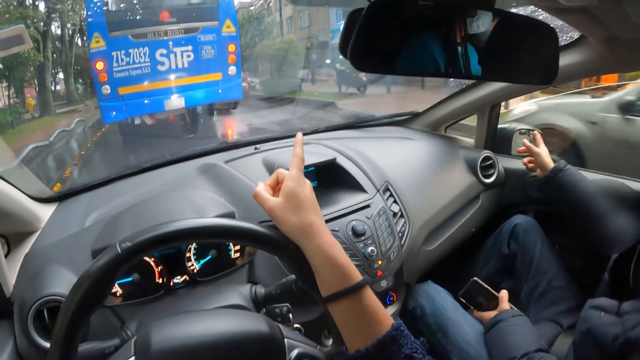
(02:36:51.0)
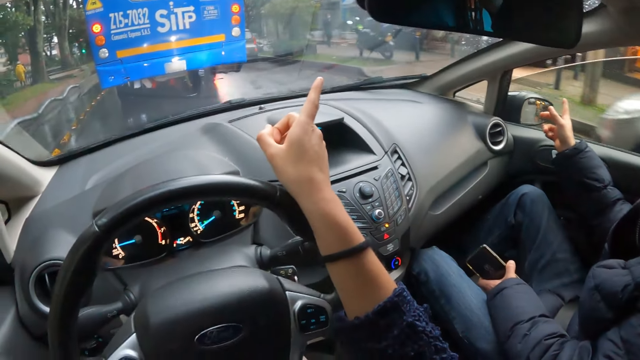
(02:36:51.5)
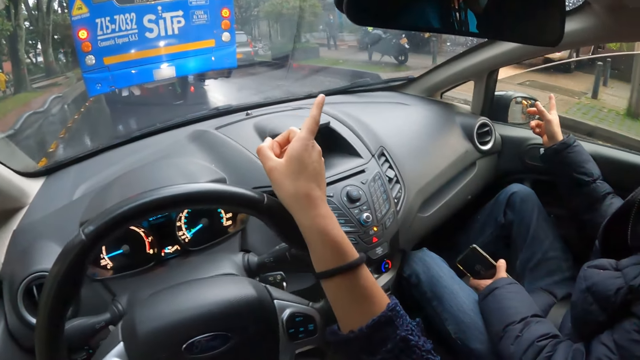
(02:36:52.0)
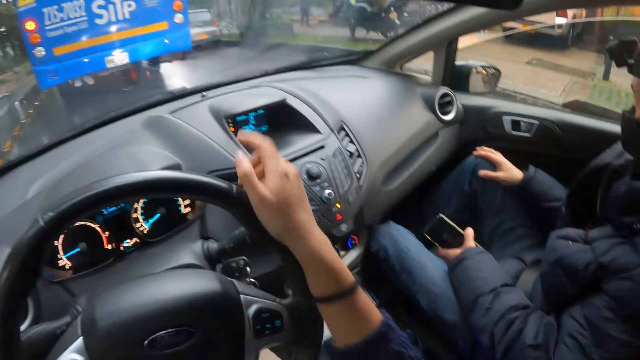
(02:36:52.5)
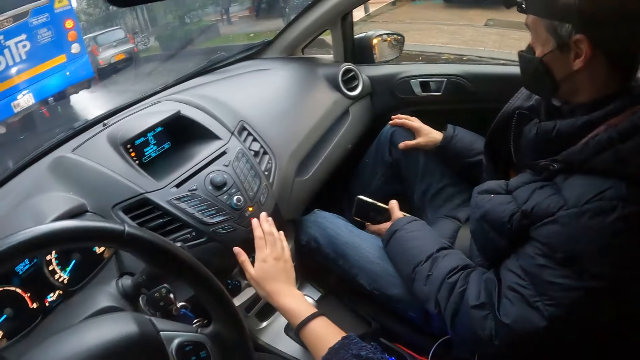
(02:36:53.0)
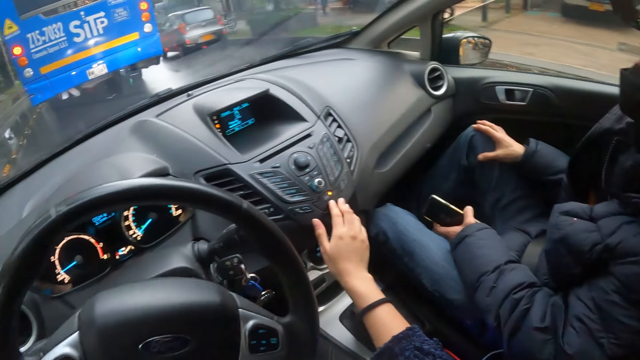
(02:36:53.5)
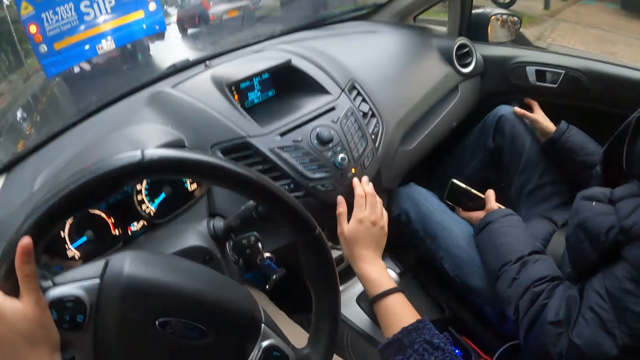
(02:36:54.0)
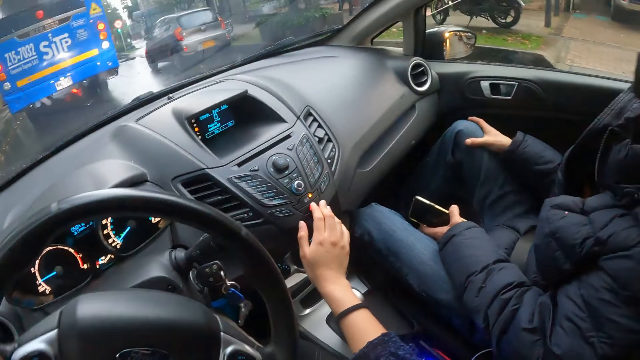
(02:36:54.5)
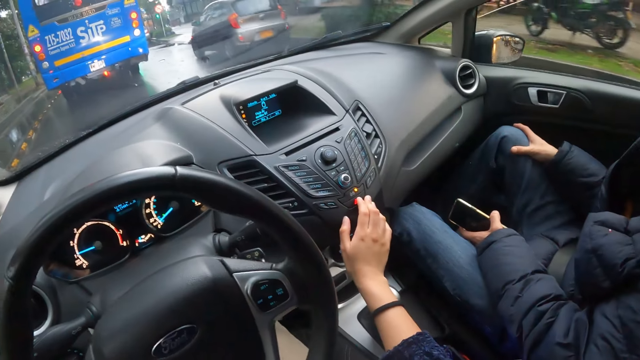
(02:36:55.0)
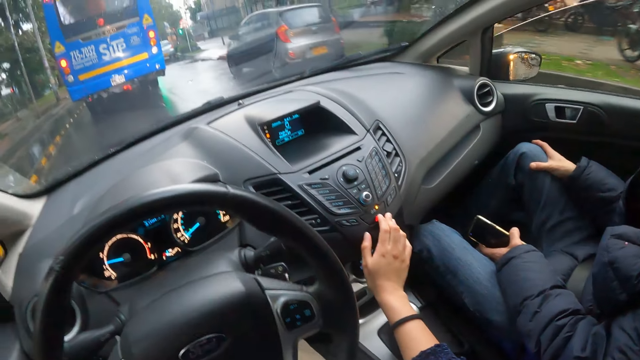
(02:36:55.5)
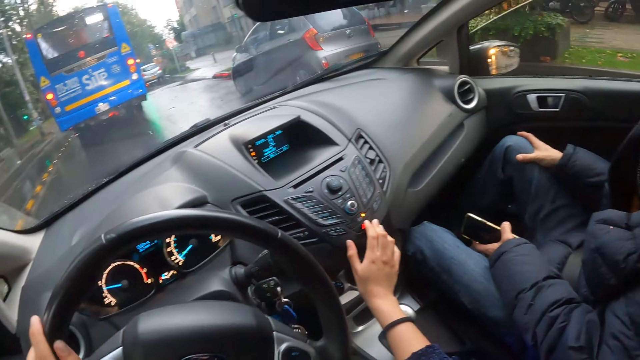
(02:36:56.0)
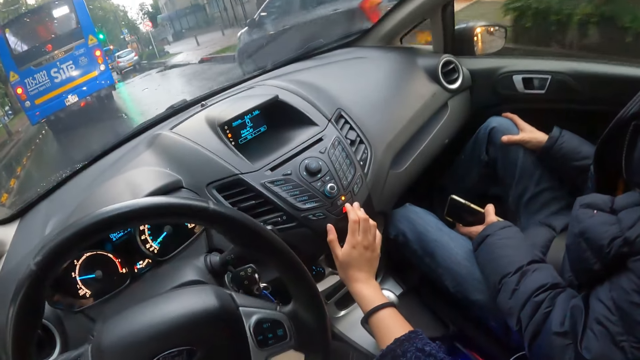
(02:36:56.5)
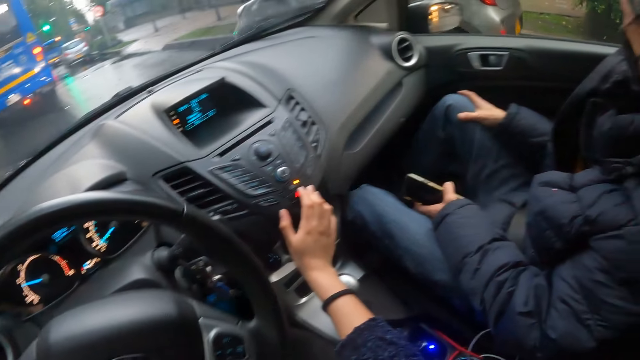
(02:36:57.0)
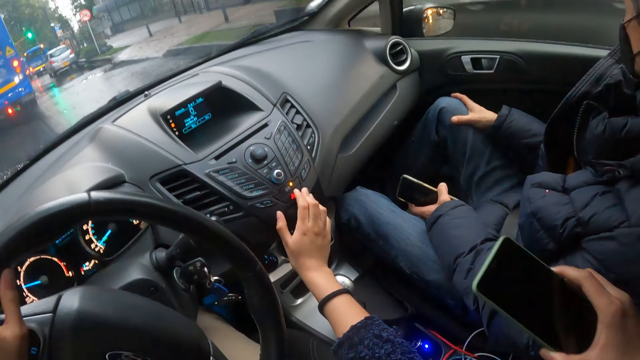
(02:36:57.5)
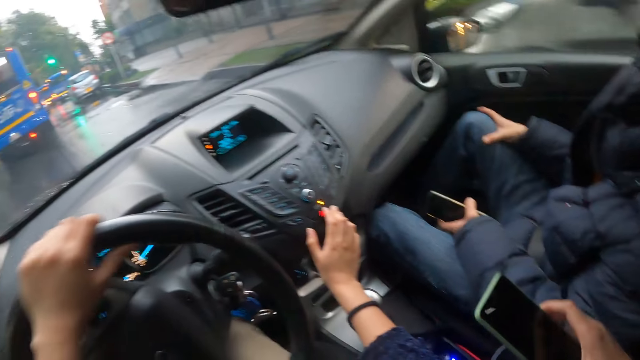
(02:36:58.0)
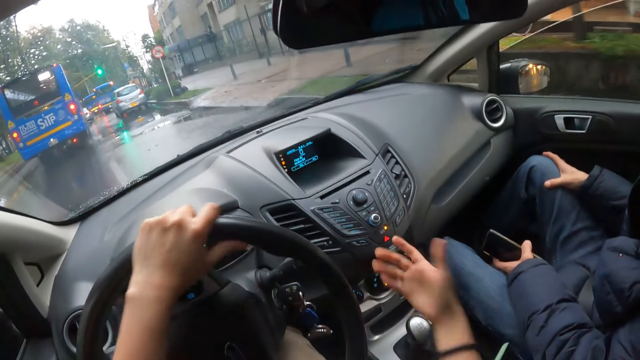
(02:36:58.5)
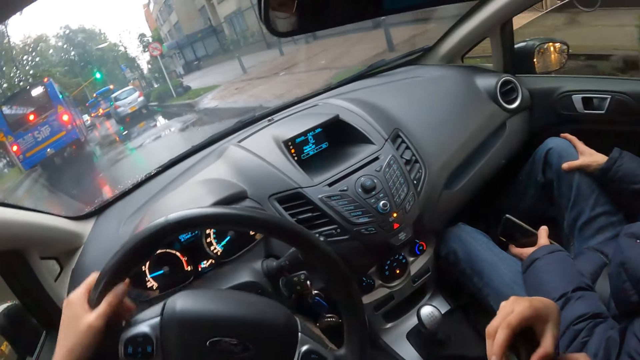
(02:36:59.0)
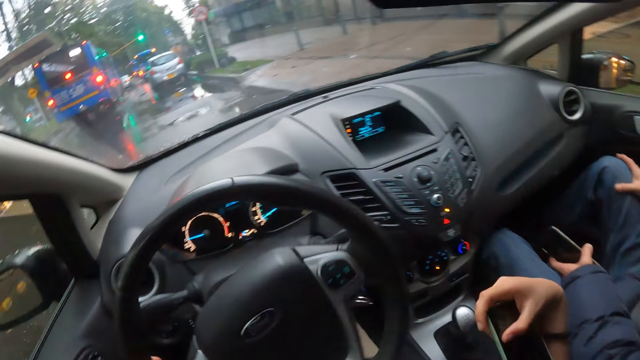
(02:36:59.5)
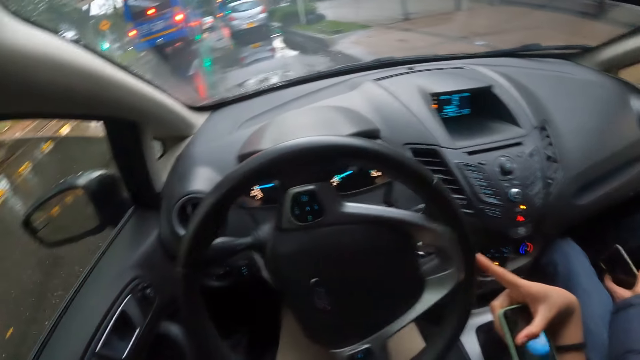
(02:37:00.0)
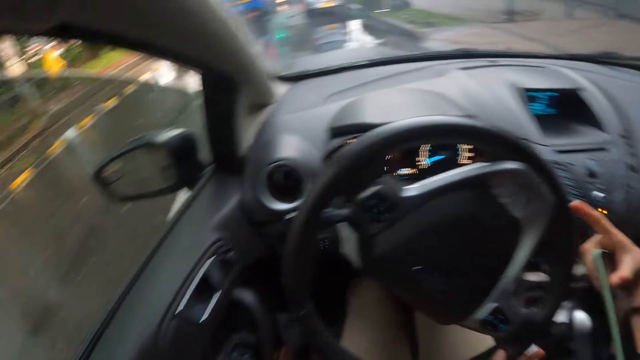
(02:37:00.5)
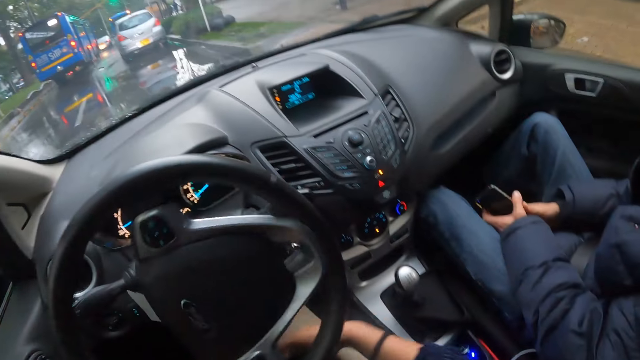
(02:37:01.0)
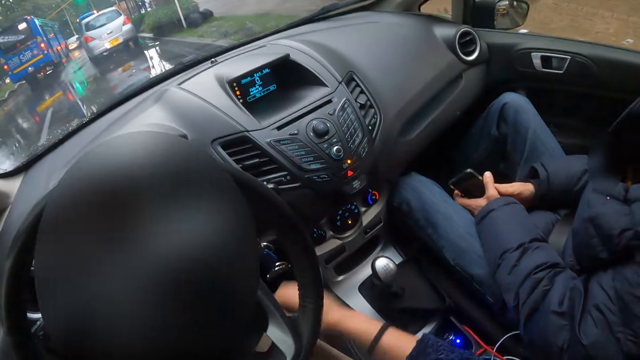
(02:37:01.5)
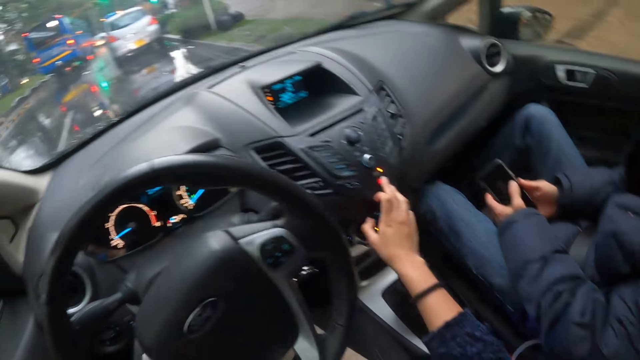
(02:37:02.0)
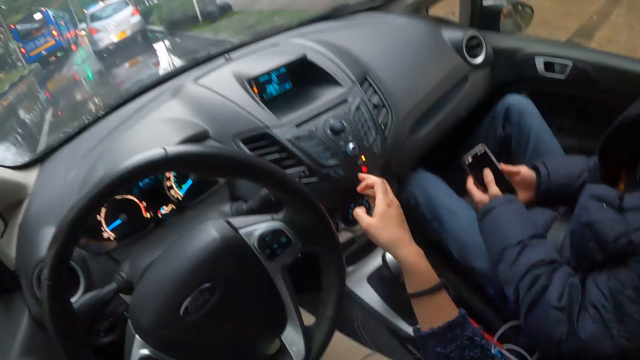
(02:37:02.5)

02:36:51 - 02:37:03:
A man places his right hand on his right knee. The camera wearer removes his right hand from the steering wheel of the car. He places his right hand on a button control of the car. He controls the steering wheel and presses a button on the dashboard. He collects the phone from another man with his right hand. He controls the steering wheel. He holds the mobile phone and controls the steering wheel. The first man holds the phone with both hands. The camera wearer places the phone in his right hand on his lap. He controls the steering wheel. He places his right hand on the button control of the car. He presses the button on the dashboard and controls the steering wheel.

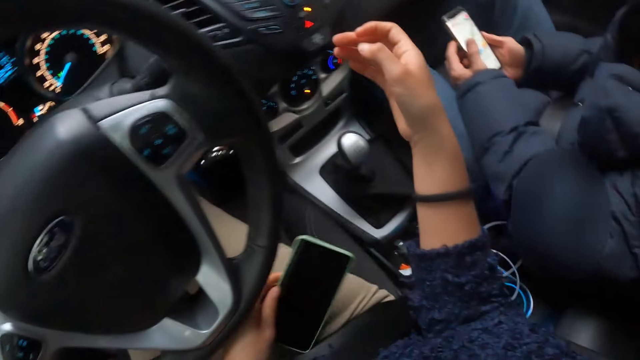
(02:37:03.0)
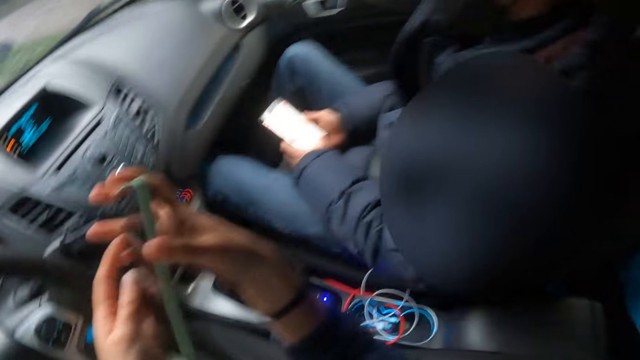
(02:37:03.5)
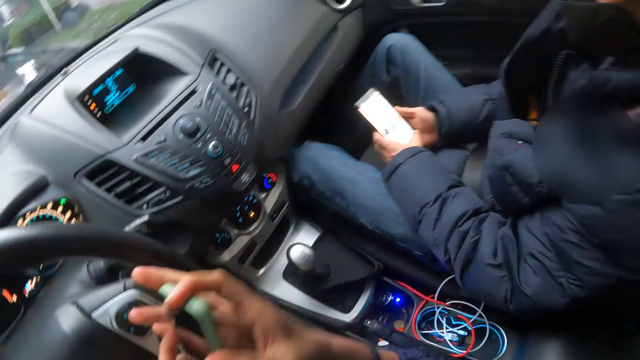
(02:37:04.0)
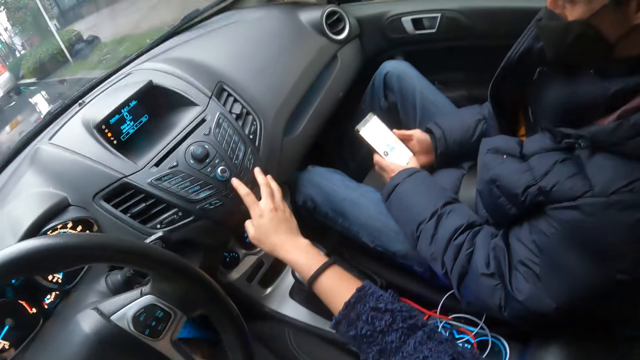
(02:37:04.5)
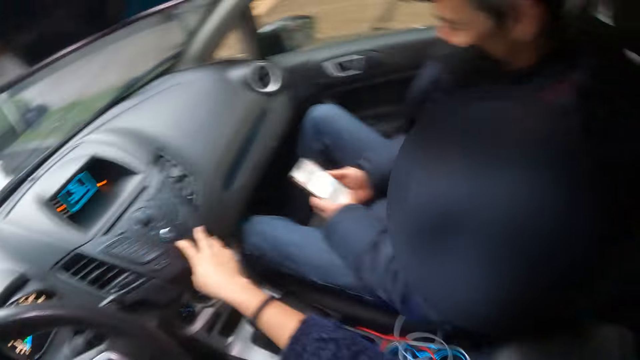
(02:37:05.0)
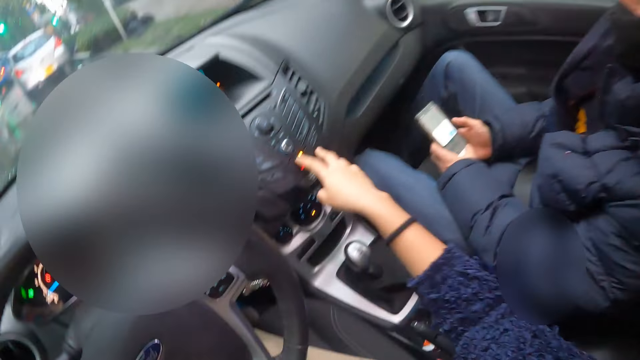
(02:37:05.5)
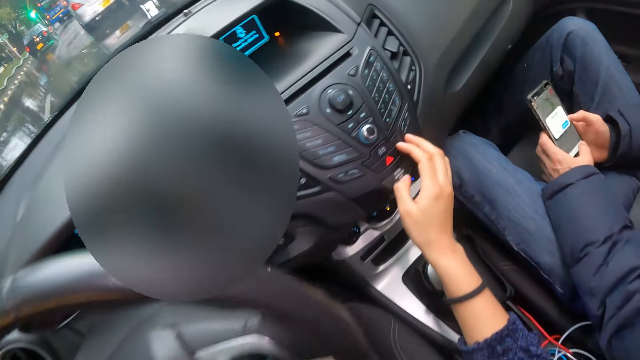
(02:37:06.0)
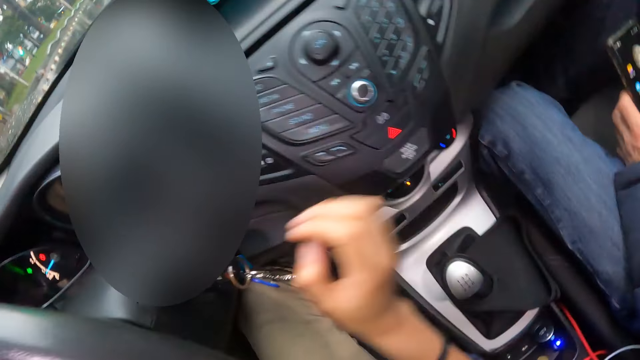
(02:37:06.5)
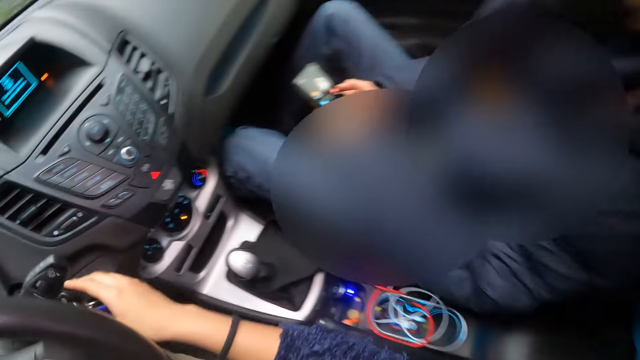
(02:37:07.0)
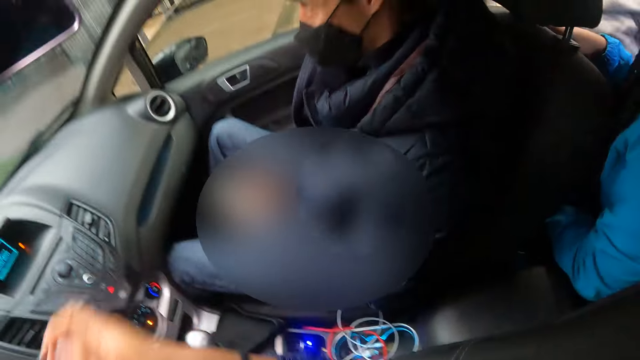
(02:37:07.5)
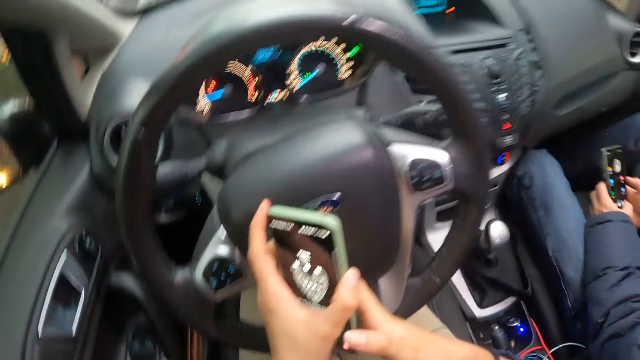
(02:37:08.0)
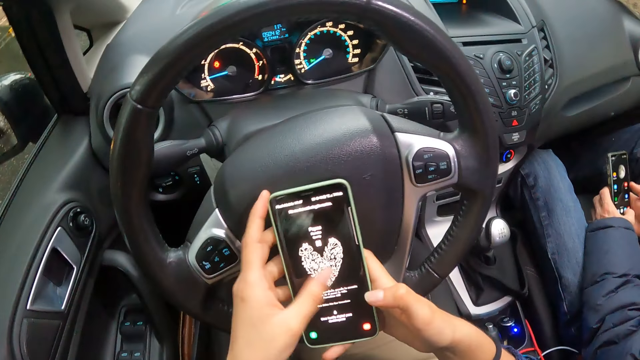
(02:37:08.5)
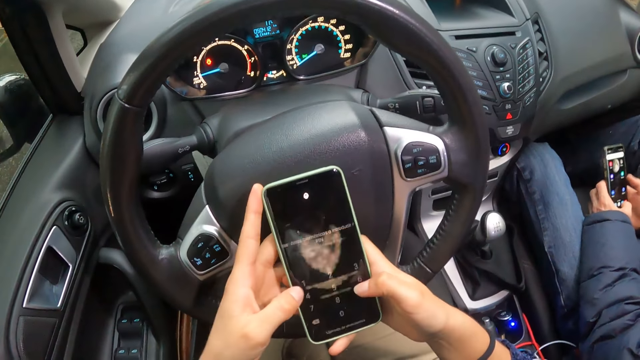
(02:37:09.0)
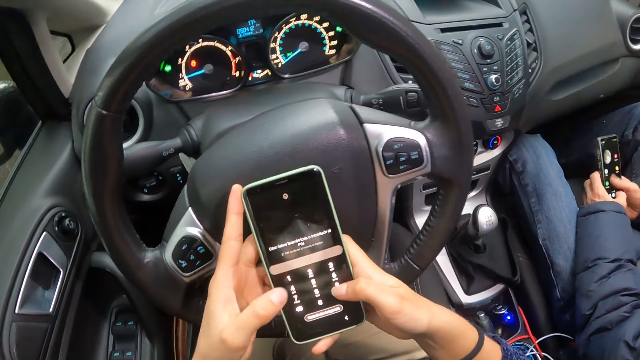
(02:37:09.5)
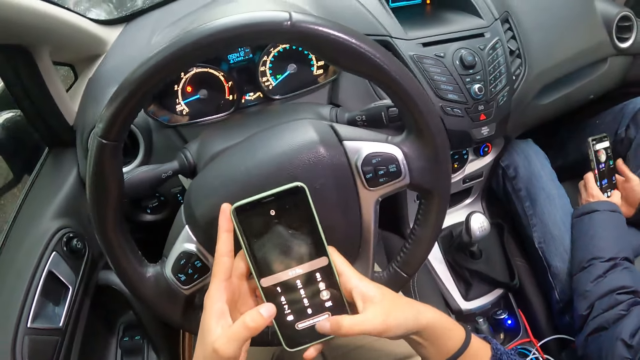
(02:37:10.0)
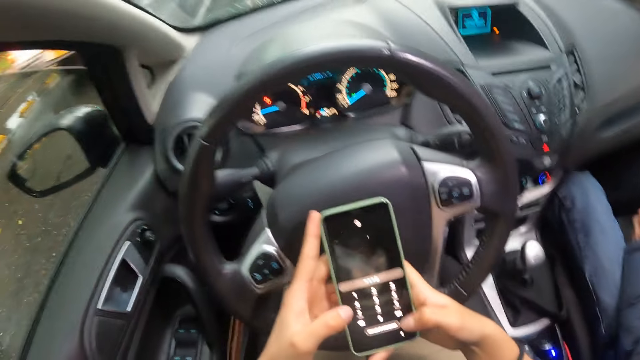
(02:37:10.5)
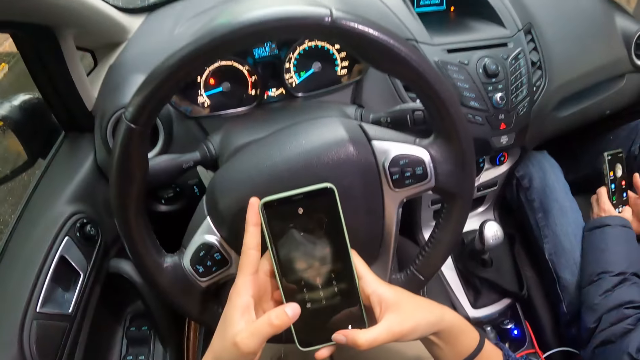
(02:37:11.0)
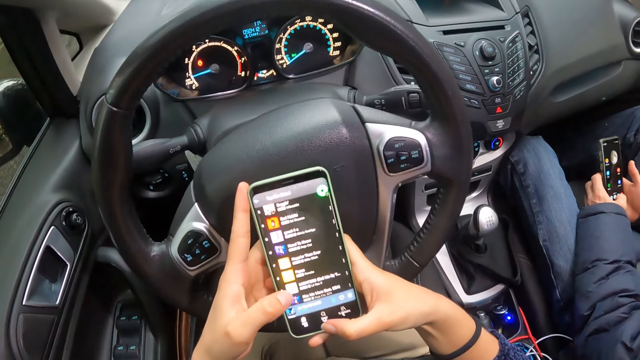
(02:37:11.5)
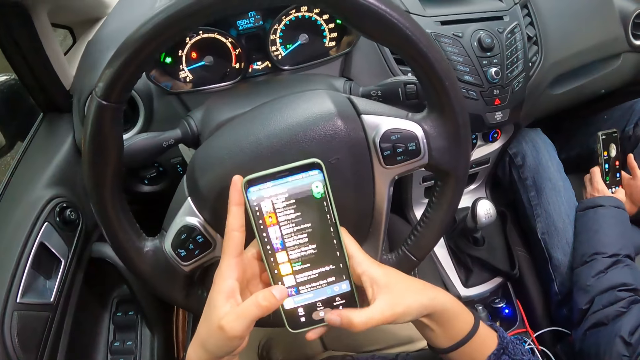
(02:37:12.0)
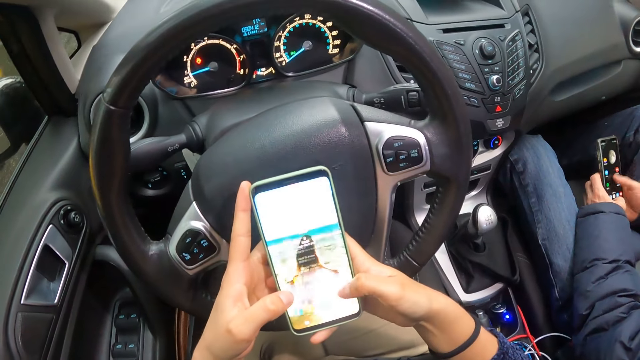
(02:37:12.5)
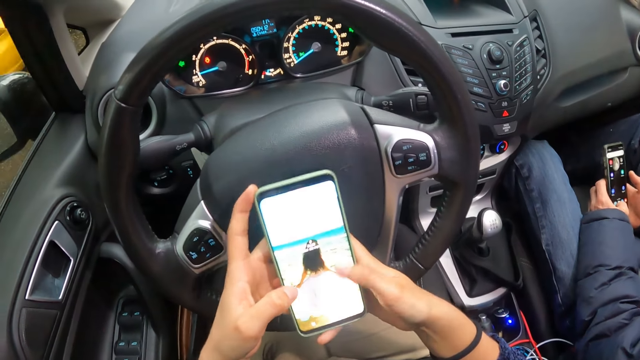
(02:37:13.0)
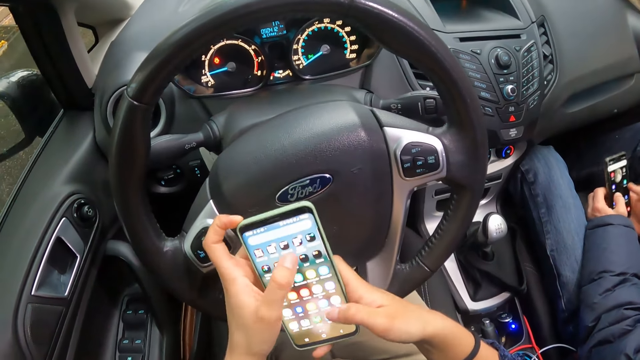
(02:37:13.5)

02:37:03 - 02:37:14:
The camera wearer picks up the phone on his lap with his left hand. A man operates the phone with both hands. The camera wearer holds the phone with both hands. He removes his right hand from the phone in his left hand. He places his right hand on a button control of the car. He presses the button on the dashboard. He moves his right hand around. He touches the key in the ignition of the car with his right hand. He operates the phone with both hands.
